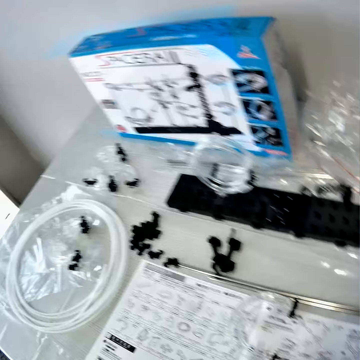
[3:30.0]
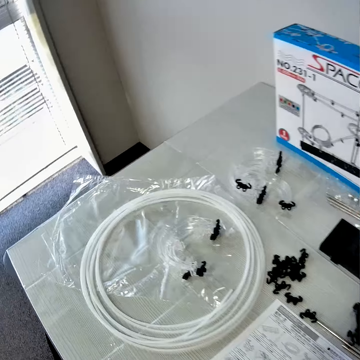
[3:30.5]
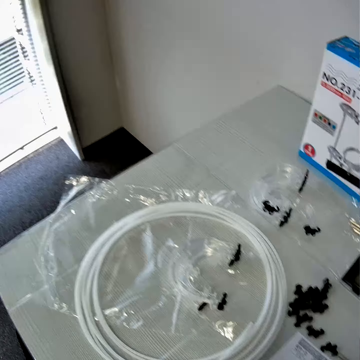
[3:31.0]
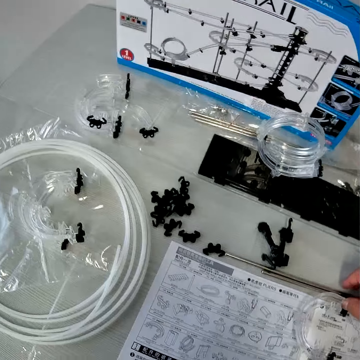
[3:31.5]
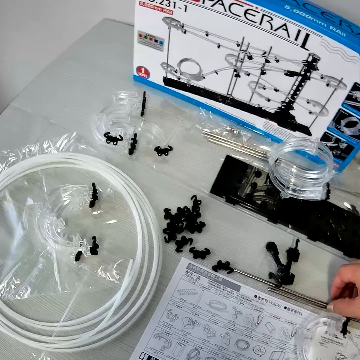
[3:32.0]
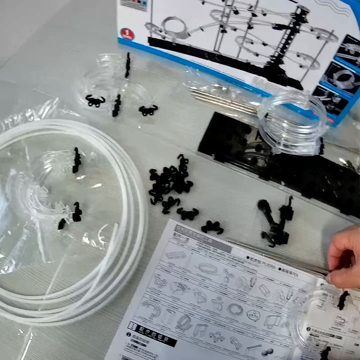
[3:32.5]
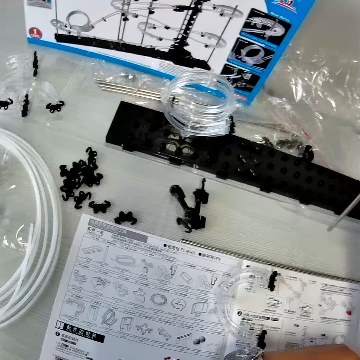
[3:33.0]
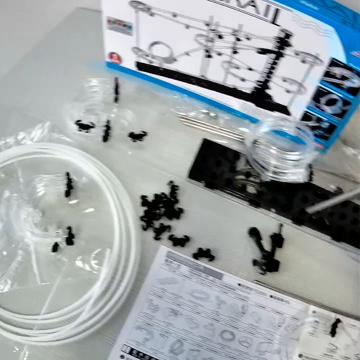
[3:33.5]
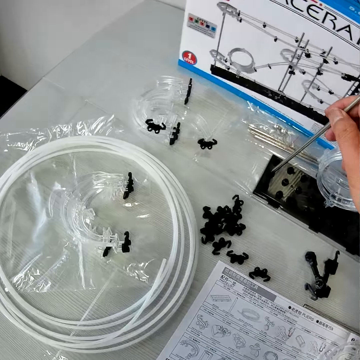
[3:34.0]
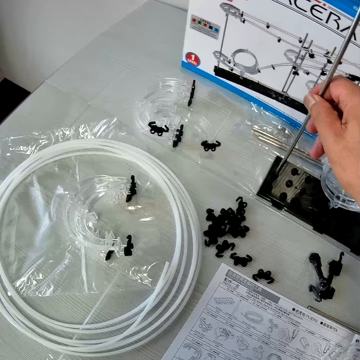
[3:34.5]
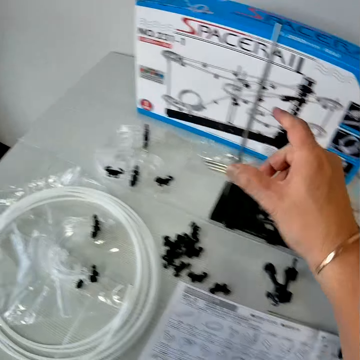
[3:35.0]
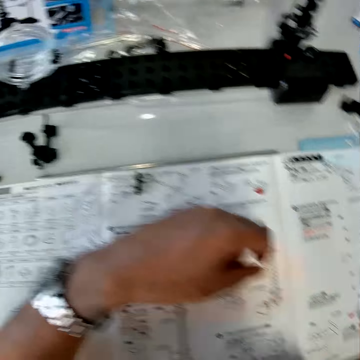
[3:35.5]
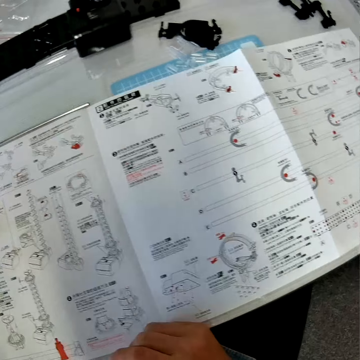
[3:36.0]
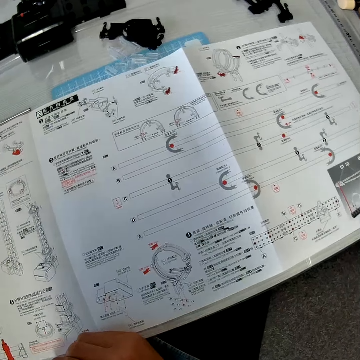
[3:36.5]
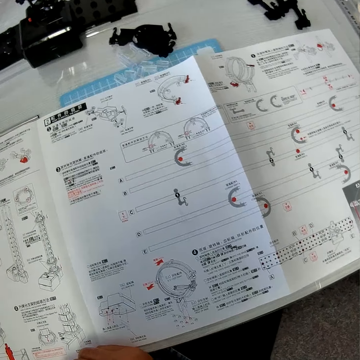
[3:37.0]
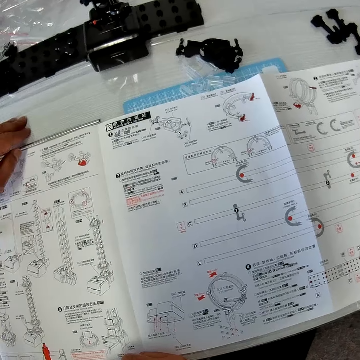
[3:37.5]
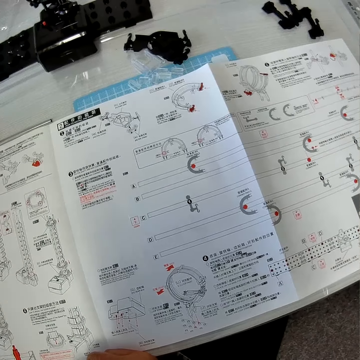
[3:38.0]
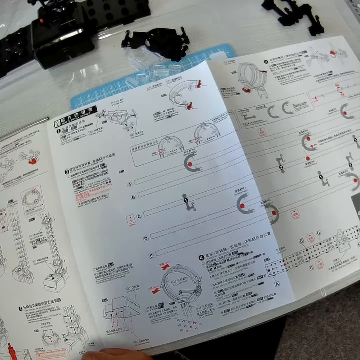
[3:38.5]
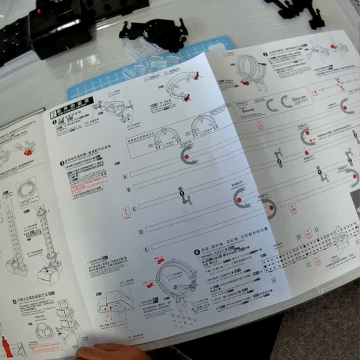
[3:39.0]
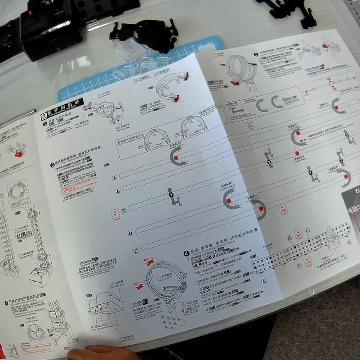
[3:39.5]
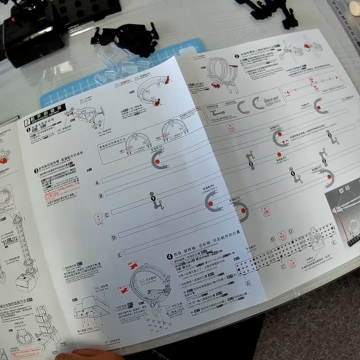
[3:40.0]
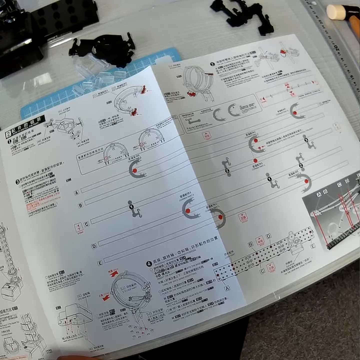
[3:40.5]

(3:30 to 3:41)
The camera wearer looks around the table. He picks an iron rod from the table with his right hand. He inserts the iron rod into the piece of mechanical model on the table with his right hand. He reads the manual.

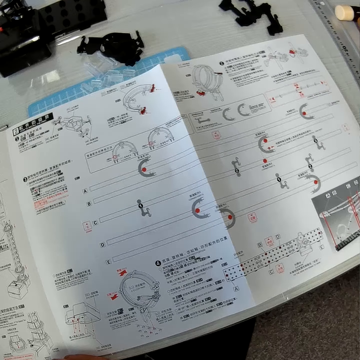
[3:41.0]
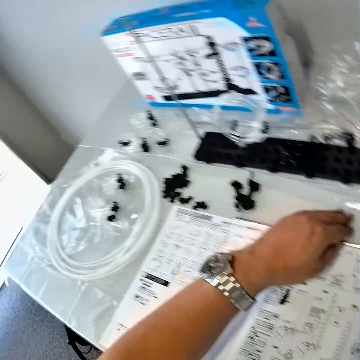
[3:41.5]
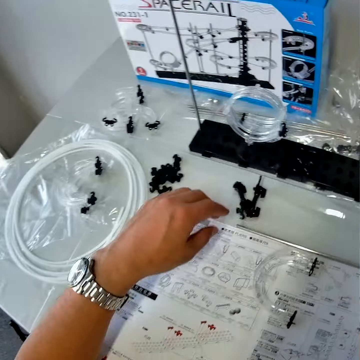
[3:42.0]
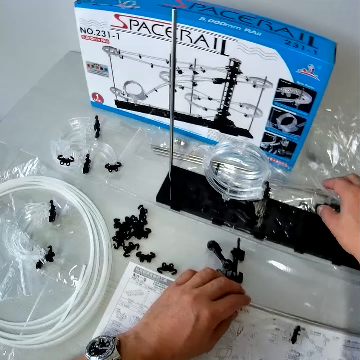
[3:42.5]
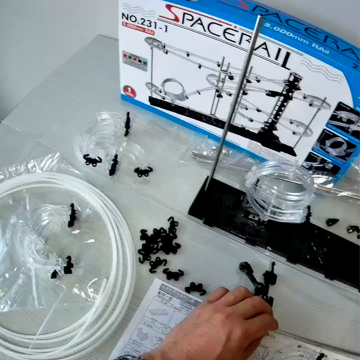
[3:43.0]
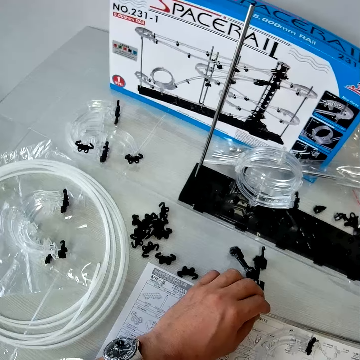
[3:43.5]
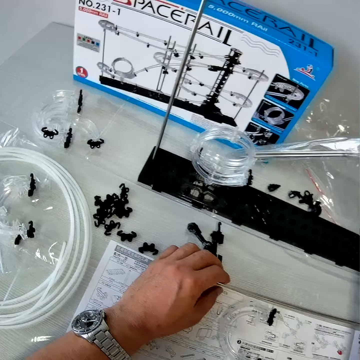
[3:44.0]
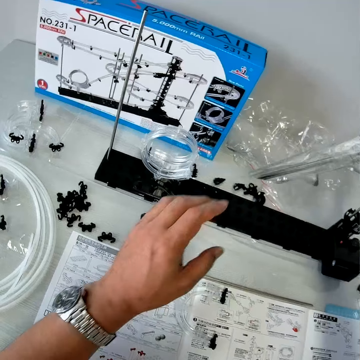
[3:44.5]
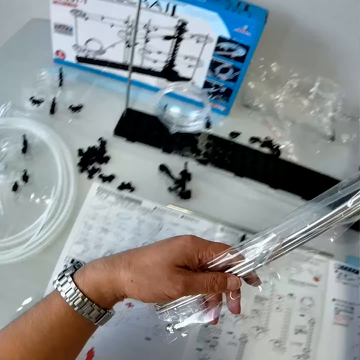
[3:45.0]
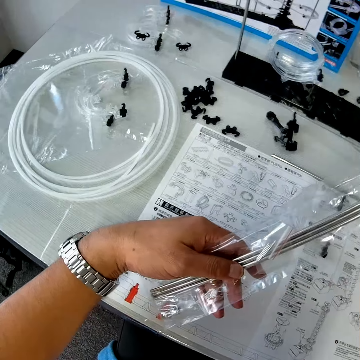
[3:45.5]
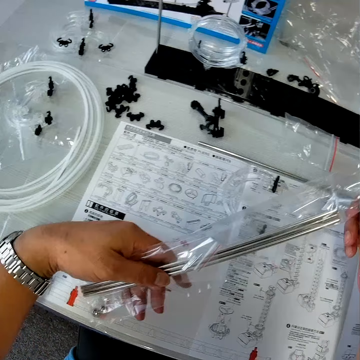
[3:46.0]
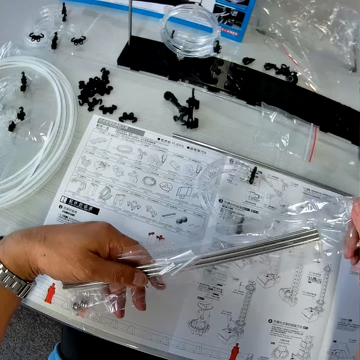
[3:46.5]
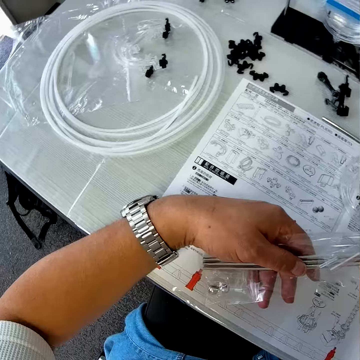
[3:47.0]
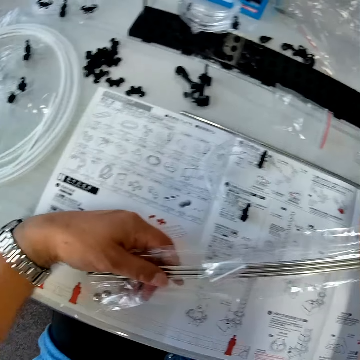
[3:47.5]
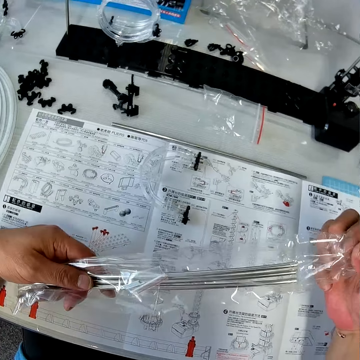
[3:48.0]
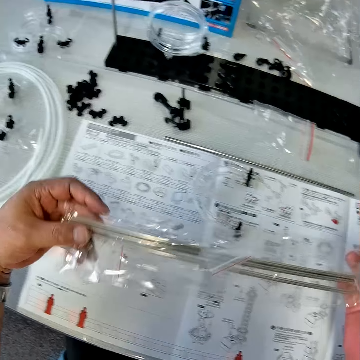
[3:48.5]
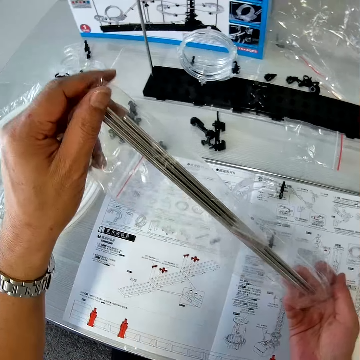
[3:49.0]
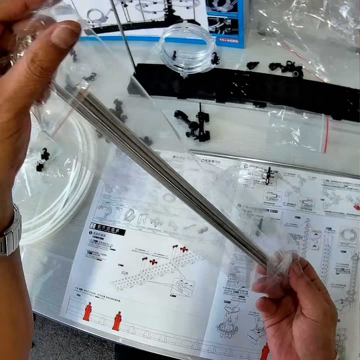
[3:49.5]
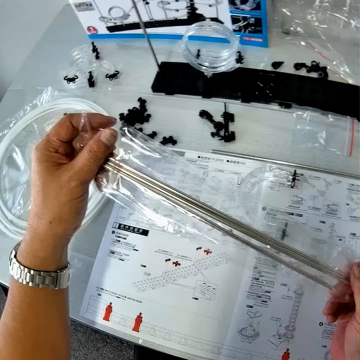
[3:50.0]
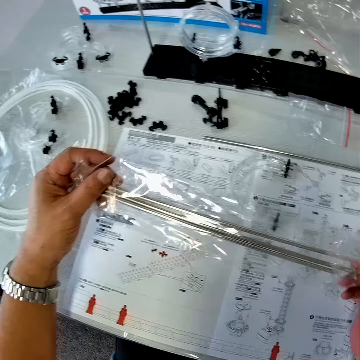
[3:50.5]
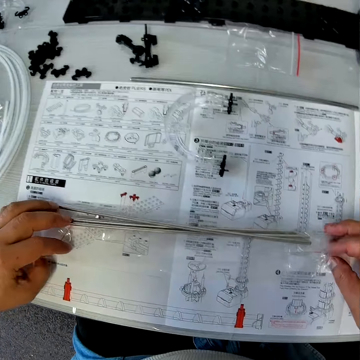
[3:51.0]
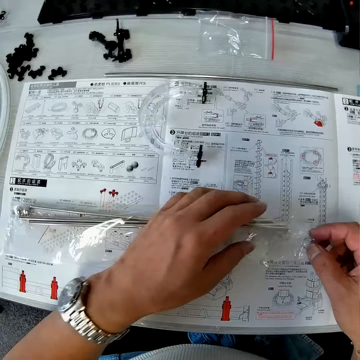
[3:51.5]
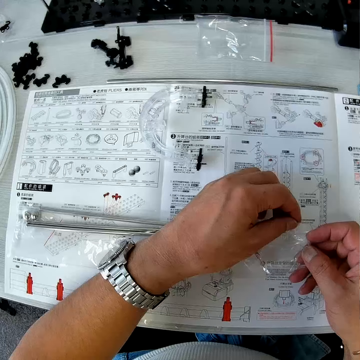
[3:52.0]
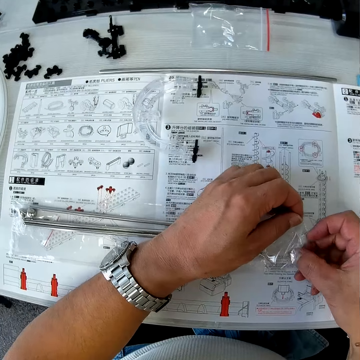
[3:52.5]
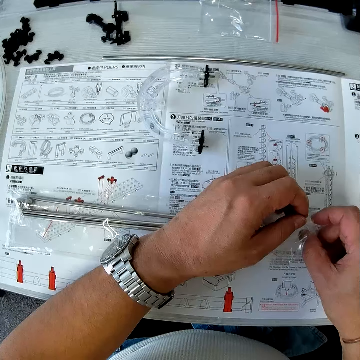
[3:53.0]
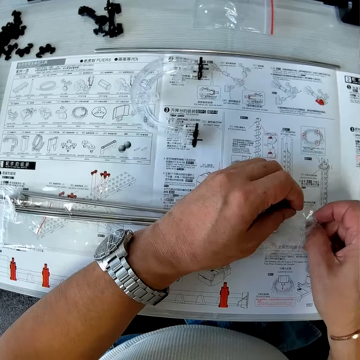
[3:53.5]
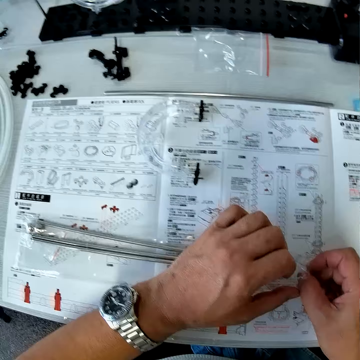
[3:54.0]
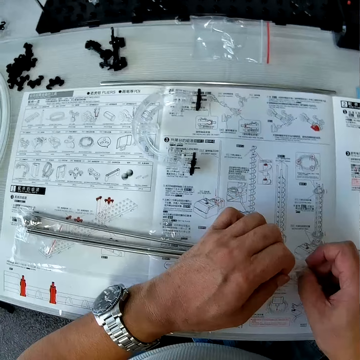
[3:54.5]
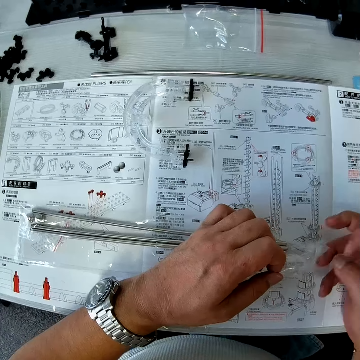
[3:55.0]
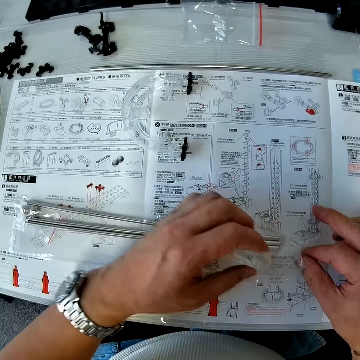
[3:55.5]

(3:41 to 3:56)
The camera wearer picks a pack of iron rods or shafts from the table with his right hand. He holds the pack of iron rods with both hands. He tries to remove the shaft from the package. He places the pack of iron rods on the mechanical model chart. He opens the pack of iron rods with his hands.

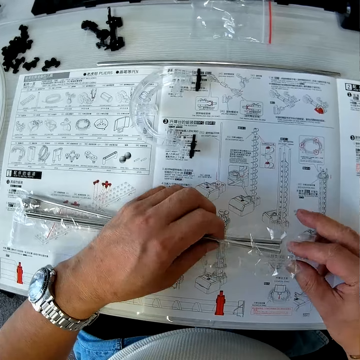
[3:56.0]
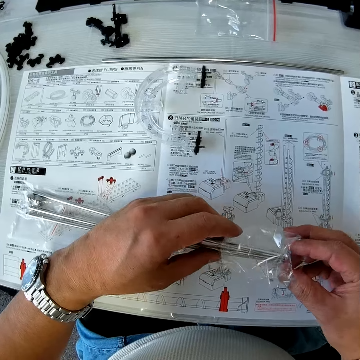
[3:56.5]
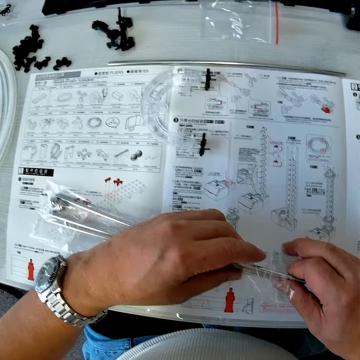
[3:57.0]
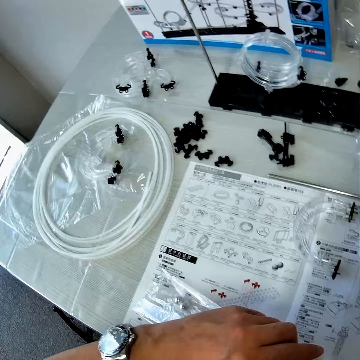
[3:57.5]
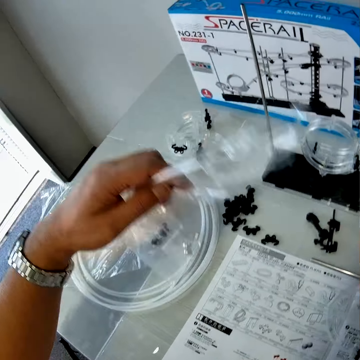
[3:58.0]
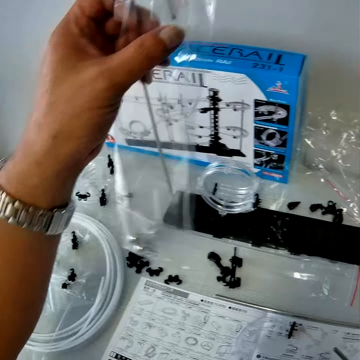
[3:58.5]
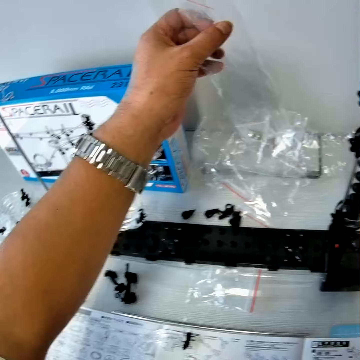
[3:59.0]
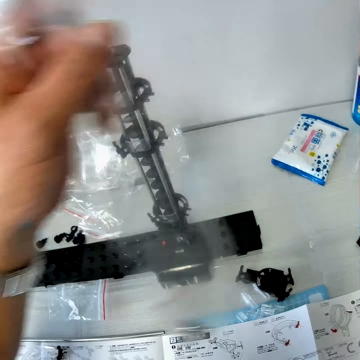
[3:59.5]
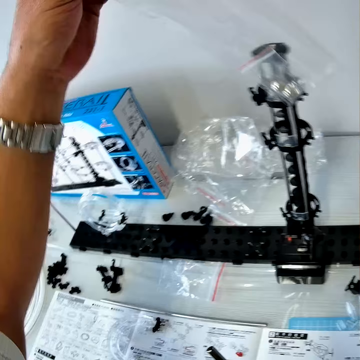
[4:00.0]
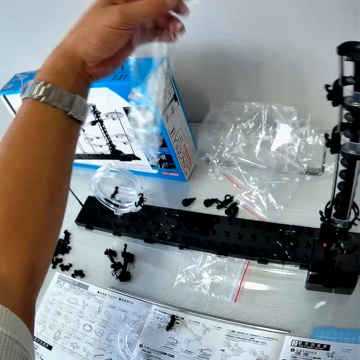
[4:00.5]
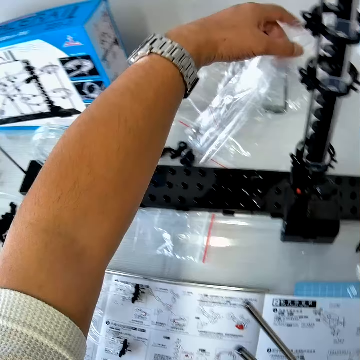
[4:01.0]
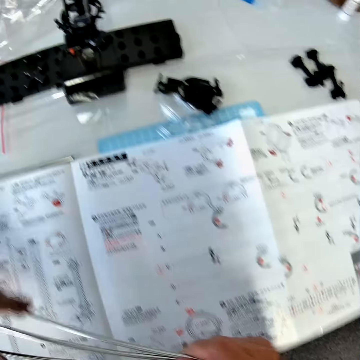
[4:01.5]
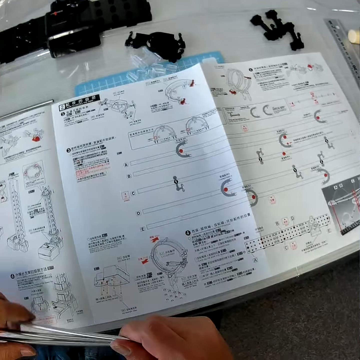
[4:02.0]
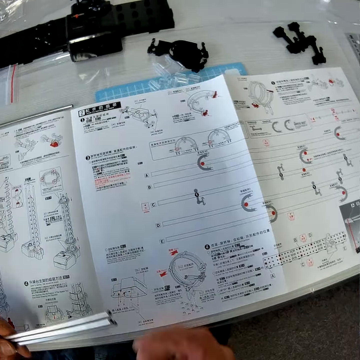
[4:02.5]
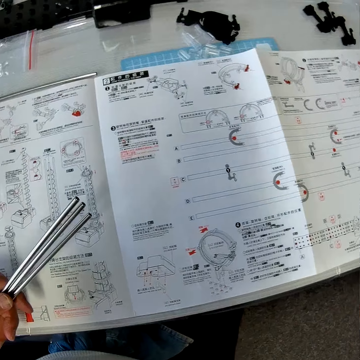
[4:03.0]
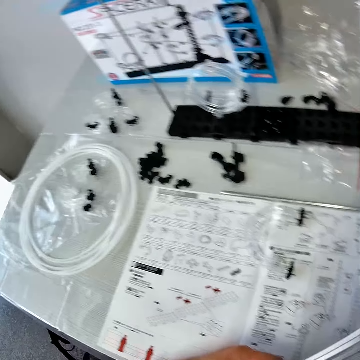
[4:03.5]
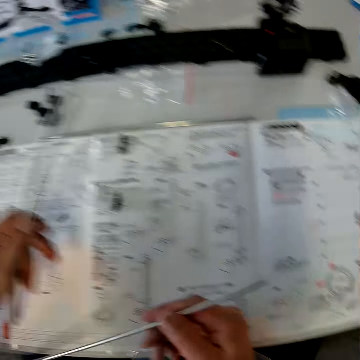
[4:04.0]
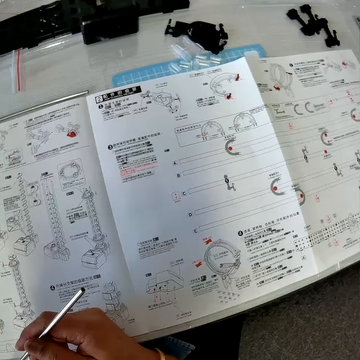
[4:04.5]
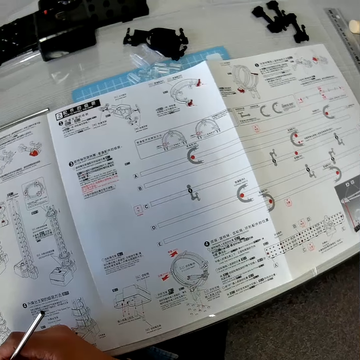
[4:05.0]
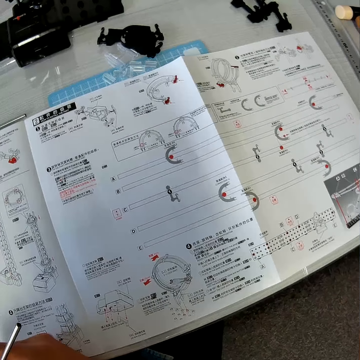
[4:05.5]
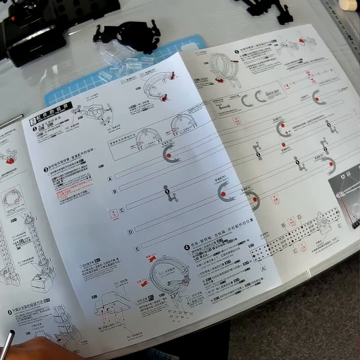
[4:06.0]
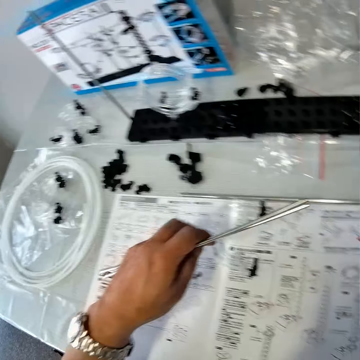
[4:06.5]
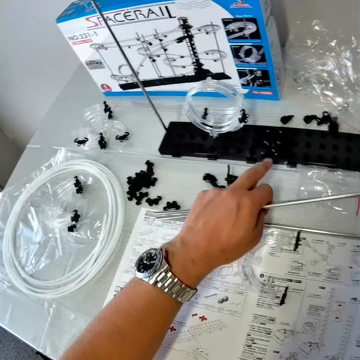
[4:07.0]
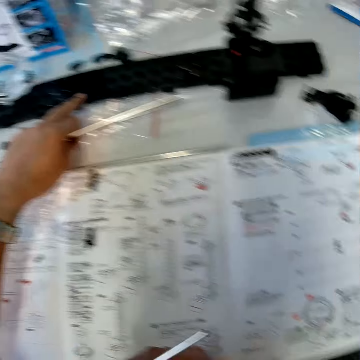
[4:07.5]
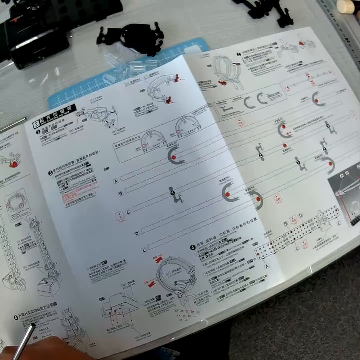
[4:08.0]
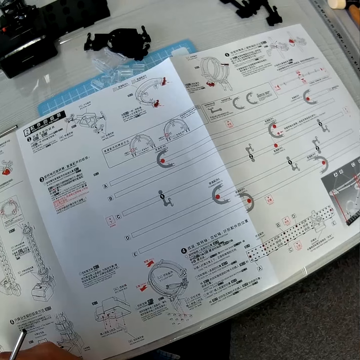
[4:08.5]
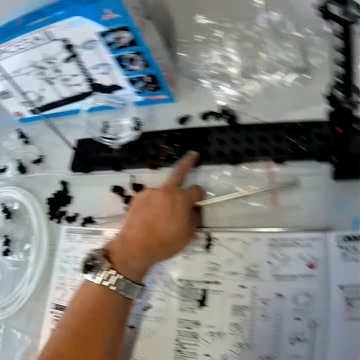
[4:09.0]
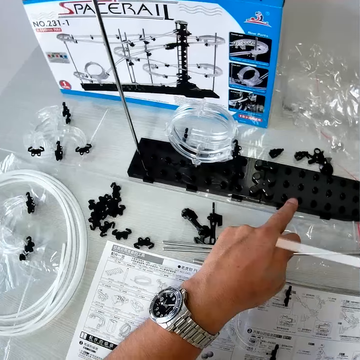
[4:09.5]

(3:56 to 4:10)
The camera wearer removes the iron rods from their pack. He drops the empty pack on the table with his left hand. He looks at the manual. He passes an iron rod from his left hand to his right hand. He holds the base. He places his left middle finger on the mechanical model on the table. He looks at the manual.
